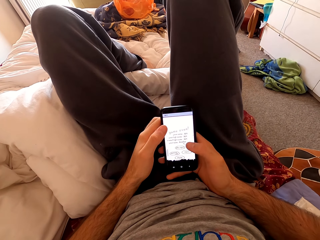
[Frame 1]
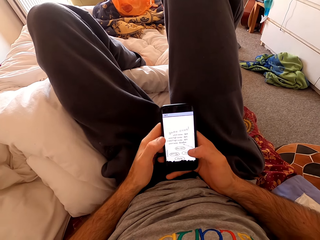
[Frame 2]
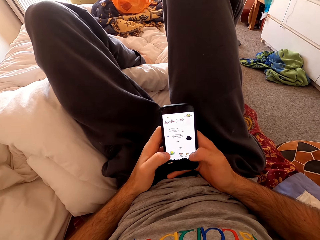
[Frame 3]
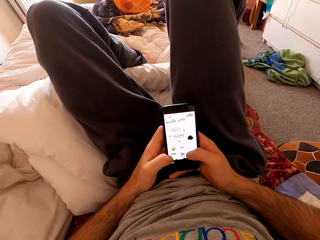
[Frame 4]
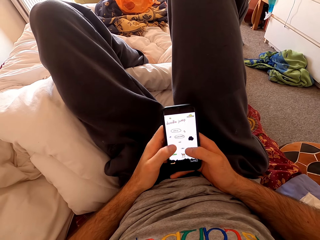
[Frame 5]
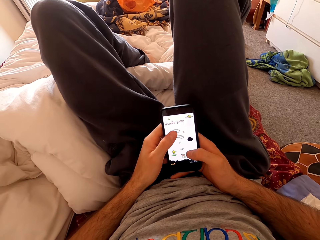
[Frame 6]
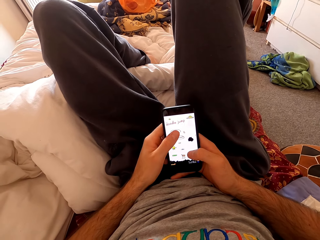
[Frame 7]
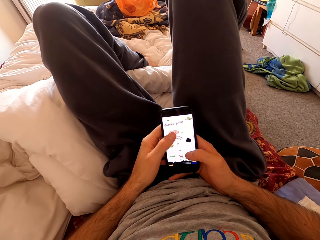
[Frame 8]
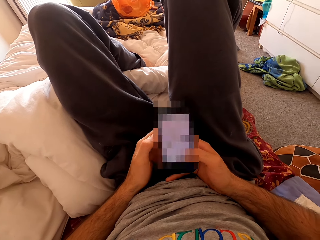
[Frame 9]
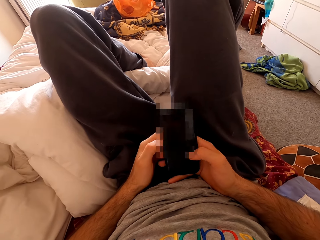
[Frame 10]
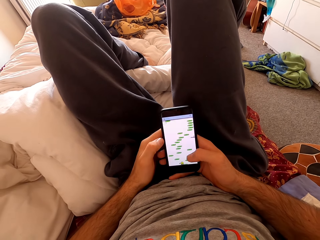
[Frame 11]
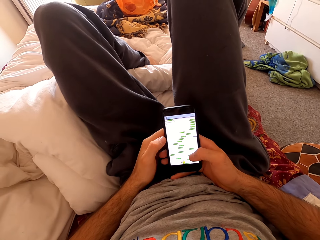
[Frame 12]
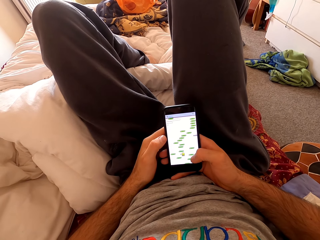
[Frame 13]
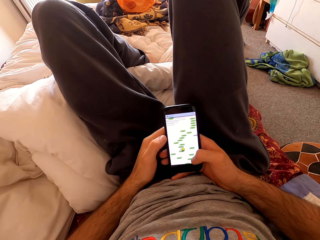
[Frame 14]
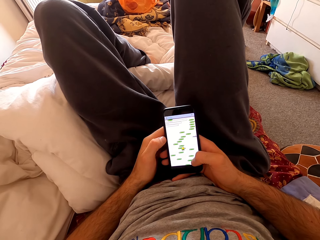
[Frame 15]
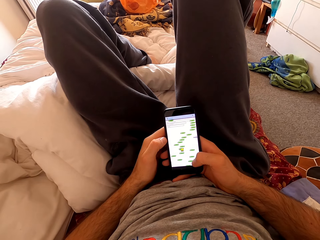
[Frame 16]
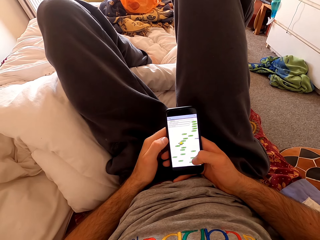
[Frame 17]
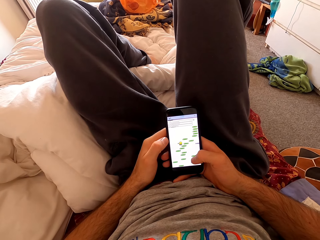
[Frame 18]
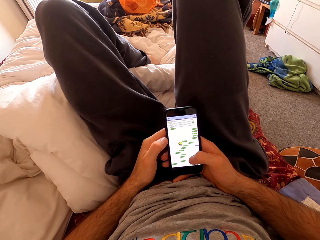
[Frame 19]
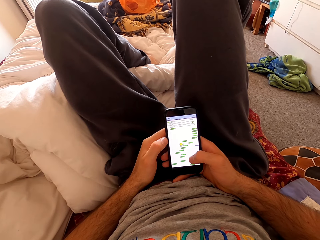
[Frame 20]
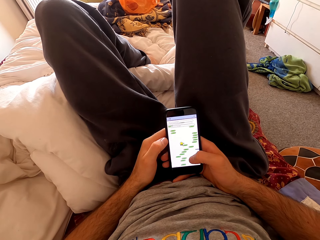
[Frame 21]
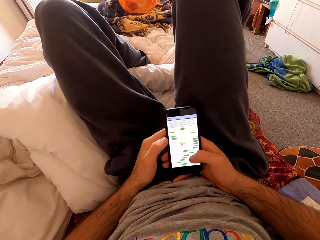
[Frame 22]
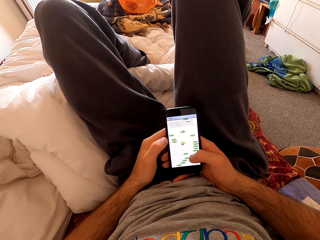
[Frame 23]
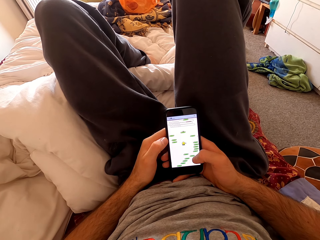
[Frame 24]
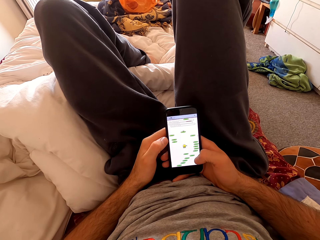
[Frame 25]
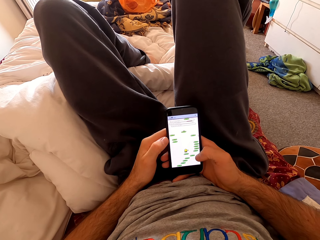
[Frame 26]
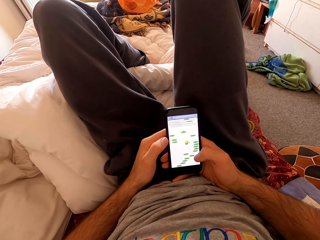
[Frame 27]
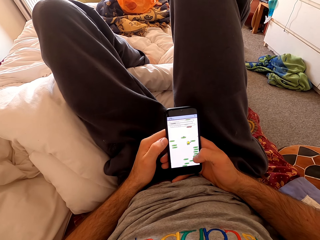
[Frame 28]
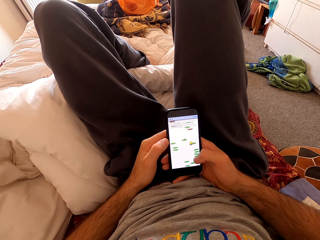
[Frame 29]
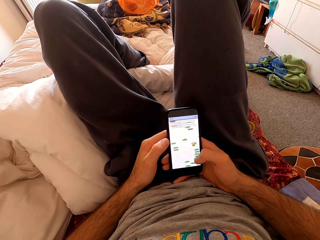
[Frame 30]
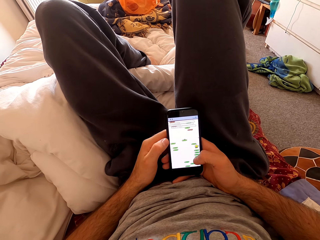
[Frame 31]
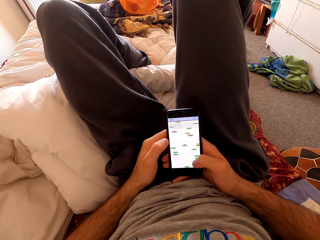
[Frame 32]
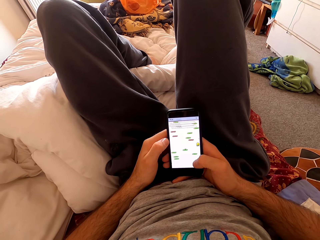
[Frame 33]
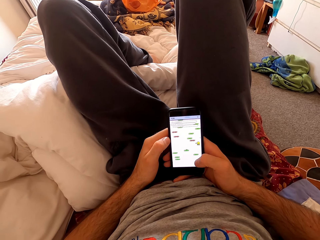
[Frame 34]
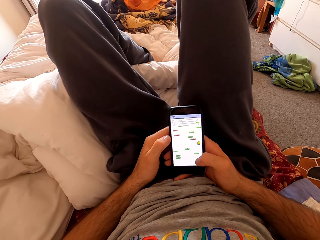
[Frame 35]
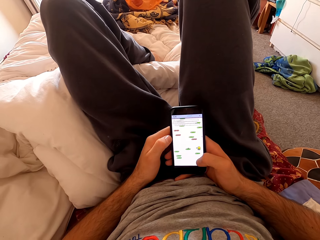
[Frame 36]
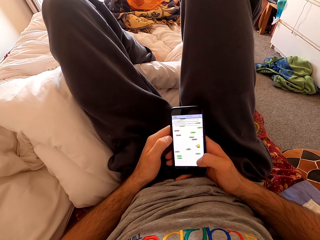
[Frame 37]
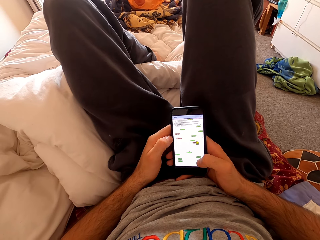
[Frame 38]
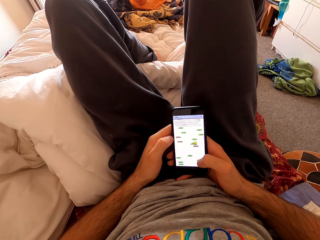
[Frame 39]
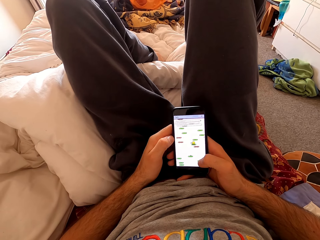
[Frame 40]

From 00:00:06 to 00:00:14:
The camera wearer dials through his phone. He plays a game on his phone.

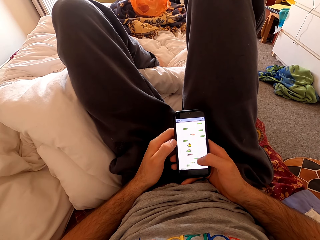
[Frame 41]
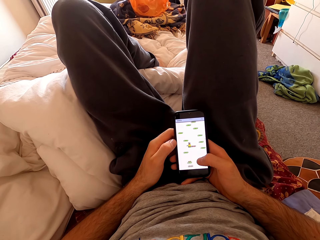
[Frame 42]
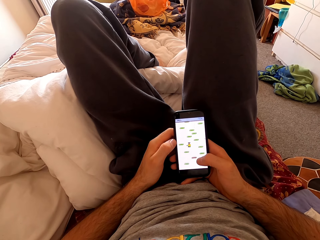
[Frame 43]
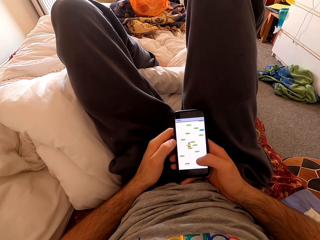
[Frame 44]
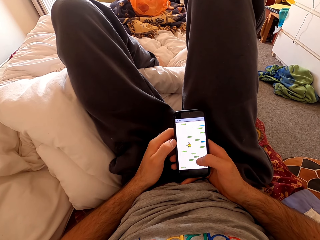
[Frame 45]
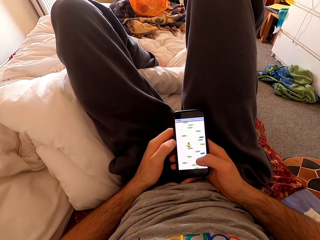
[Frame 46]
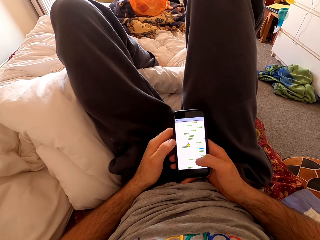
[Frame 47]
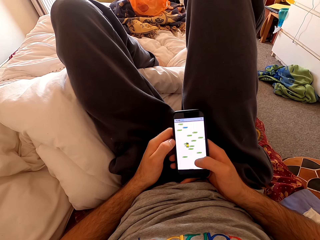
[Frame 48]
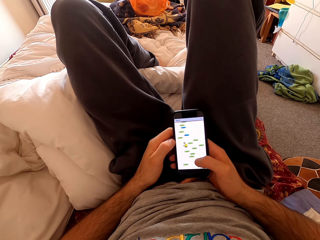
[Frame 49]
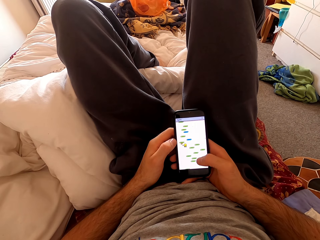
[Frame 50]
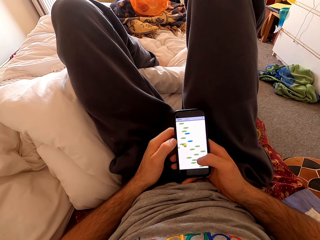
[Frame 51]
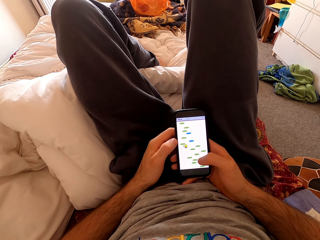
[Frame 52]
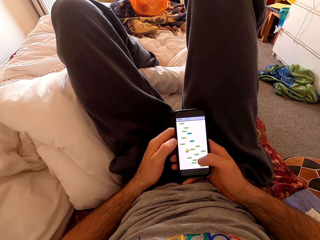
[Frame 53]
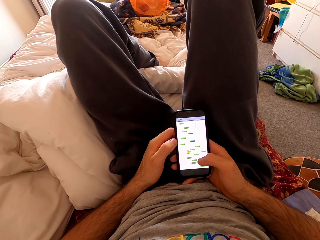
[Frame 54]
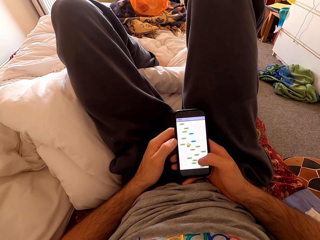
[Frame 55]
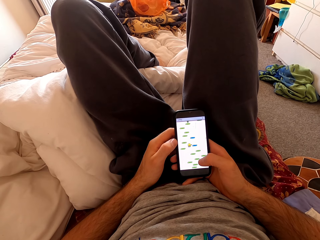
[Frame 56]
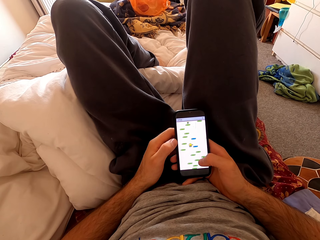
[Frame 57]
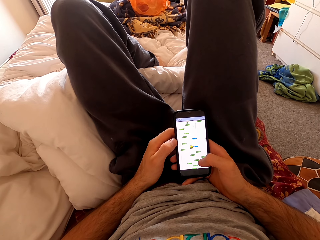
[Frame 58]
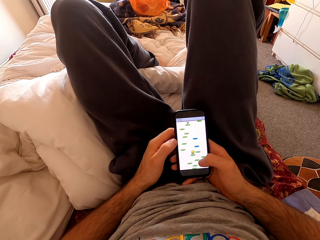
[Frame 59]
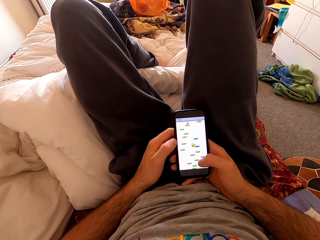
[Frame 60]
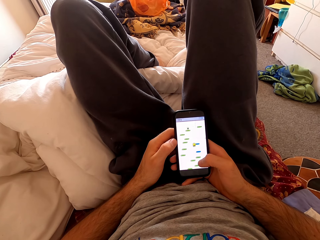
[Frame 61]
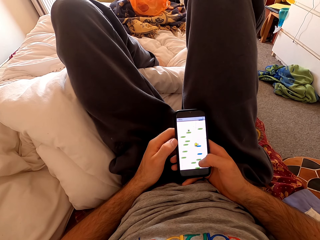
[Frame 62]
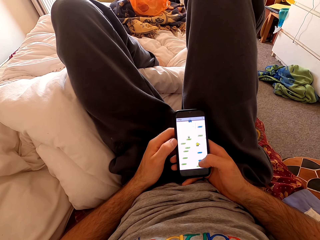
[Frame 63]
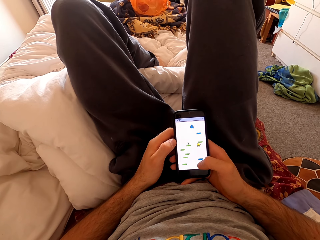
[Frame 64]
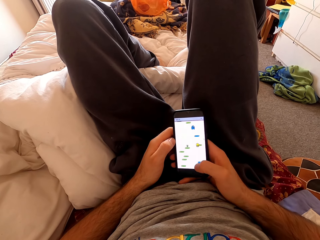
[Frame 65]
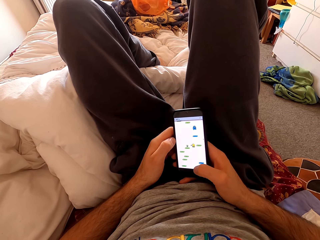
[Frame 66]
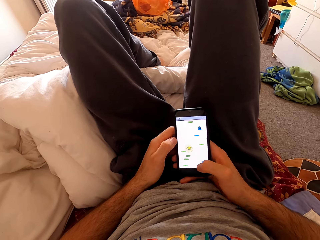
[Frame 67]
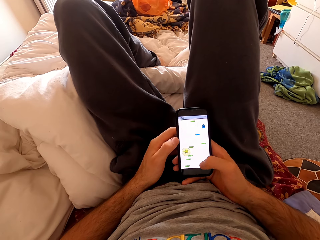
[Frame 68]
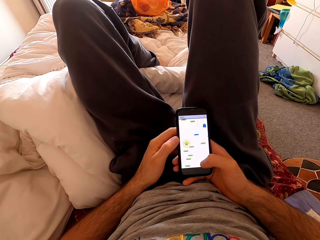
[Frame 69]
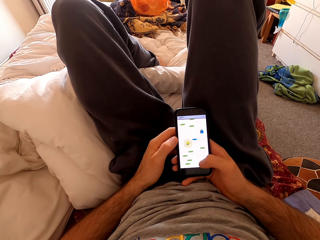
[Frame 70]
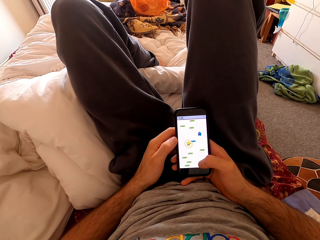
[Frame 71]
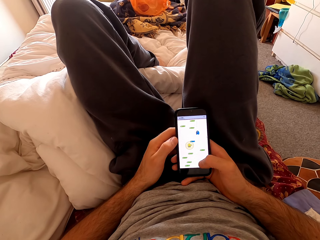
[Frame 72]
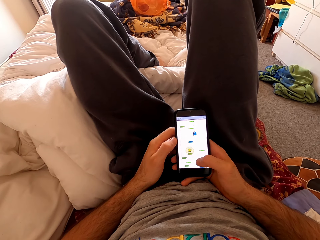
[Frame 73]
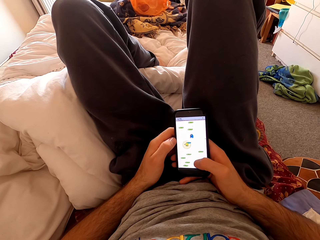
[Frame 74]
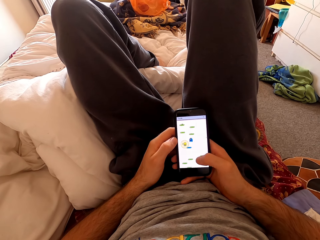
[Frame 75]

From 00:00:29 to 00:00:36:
The camera wearer moves his hand slightly.

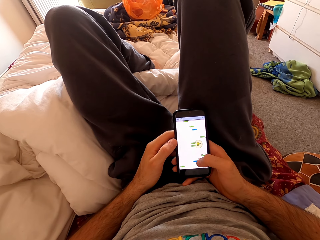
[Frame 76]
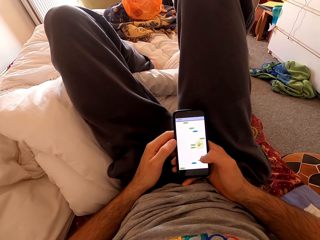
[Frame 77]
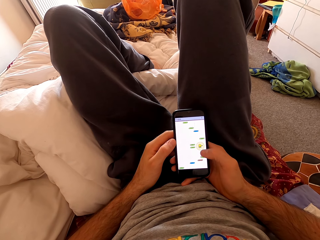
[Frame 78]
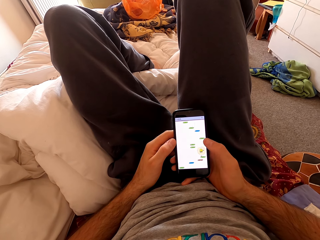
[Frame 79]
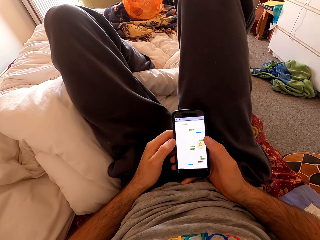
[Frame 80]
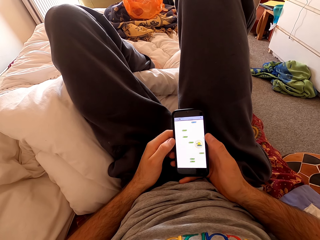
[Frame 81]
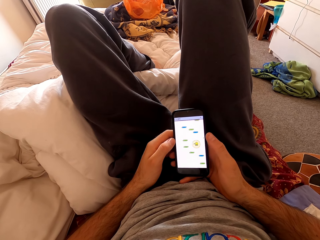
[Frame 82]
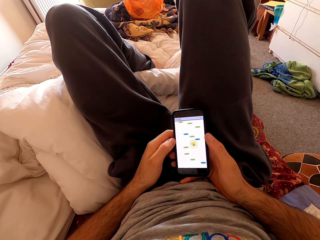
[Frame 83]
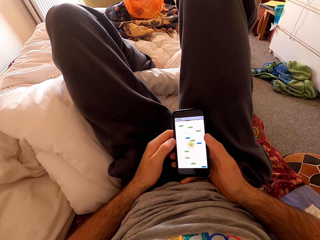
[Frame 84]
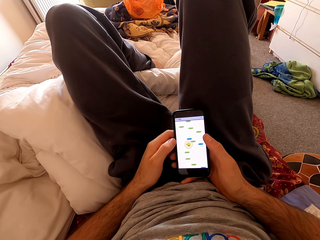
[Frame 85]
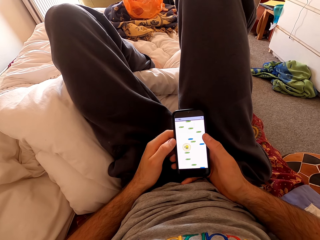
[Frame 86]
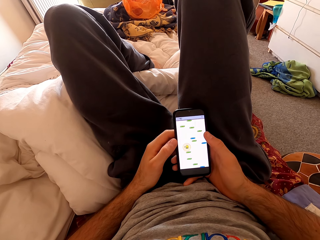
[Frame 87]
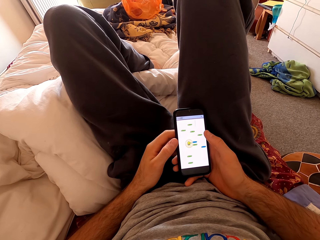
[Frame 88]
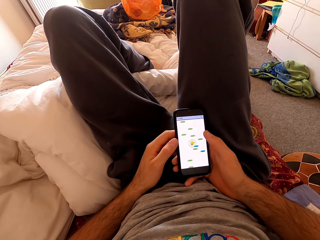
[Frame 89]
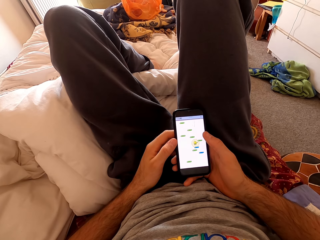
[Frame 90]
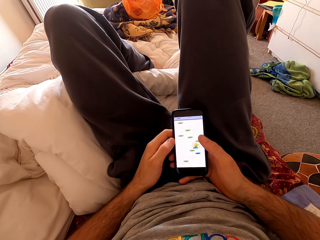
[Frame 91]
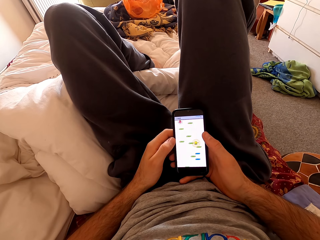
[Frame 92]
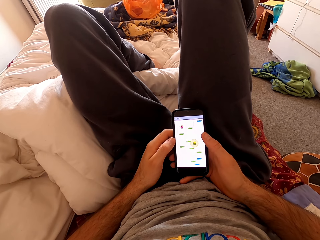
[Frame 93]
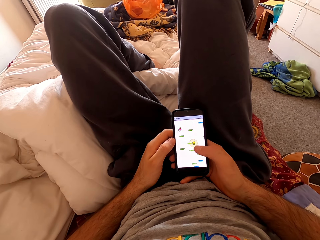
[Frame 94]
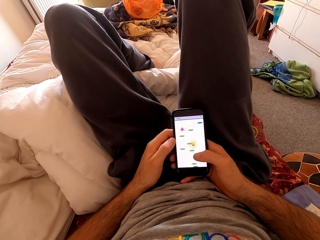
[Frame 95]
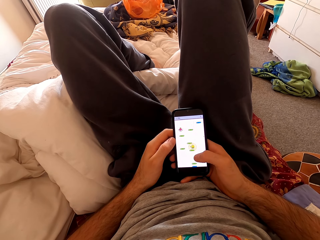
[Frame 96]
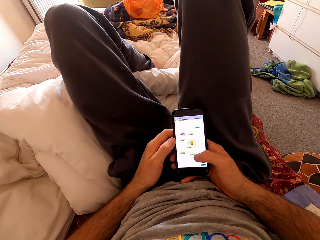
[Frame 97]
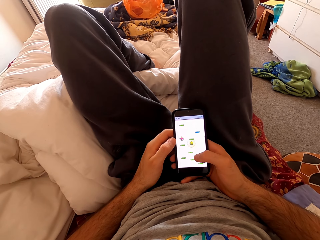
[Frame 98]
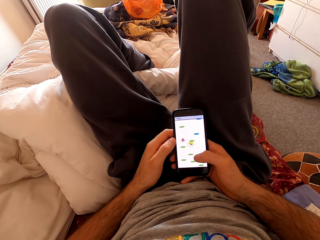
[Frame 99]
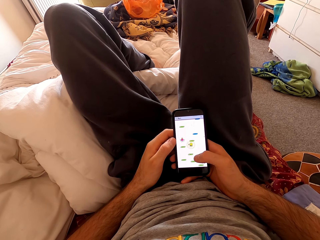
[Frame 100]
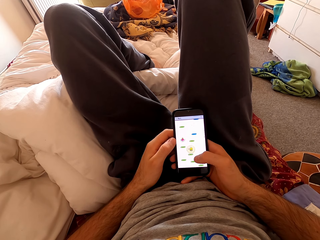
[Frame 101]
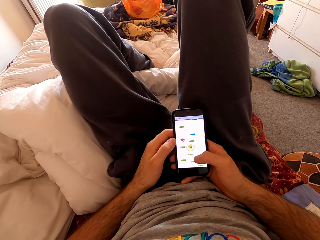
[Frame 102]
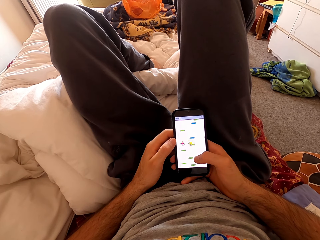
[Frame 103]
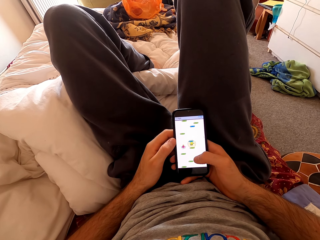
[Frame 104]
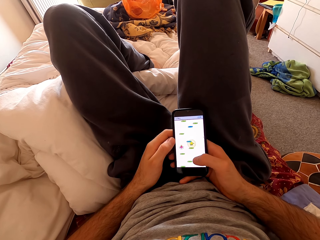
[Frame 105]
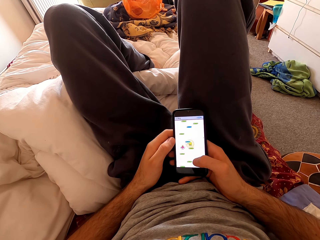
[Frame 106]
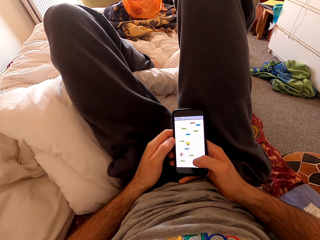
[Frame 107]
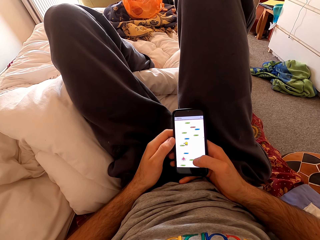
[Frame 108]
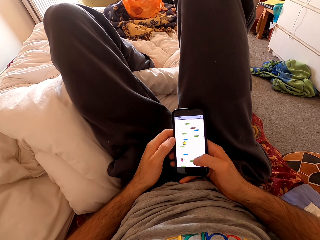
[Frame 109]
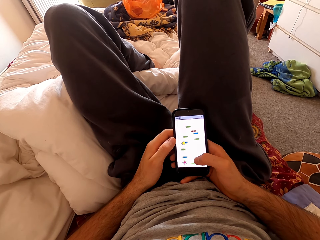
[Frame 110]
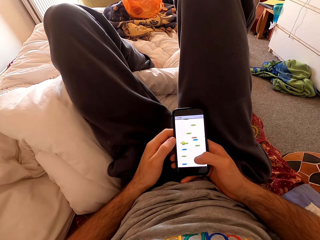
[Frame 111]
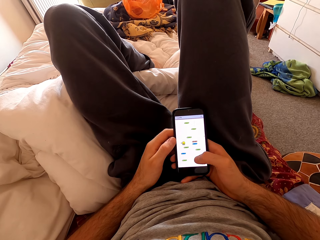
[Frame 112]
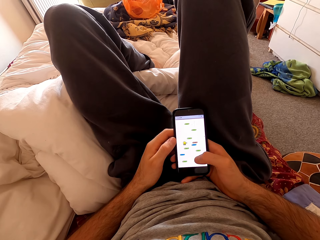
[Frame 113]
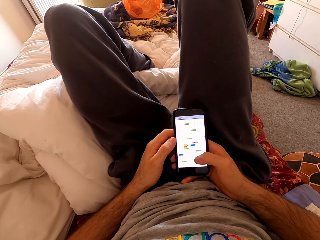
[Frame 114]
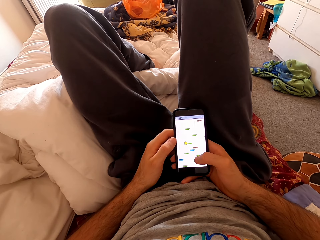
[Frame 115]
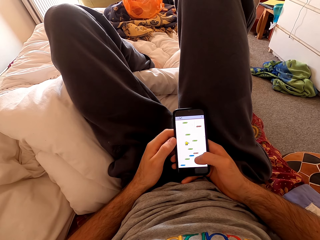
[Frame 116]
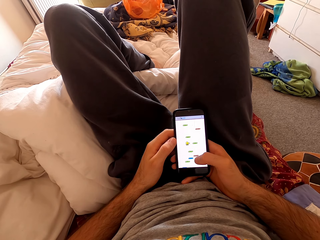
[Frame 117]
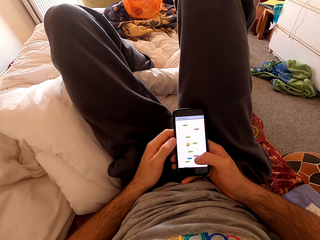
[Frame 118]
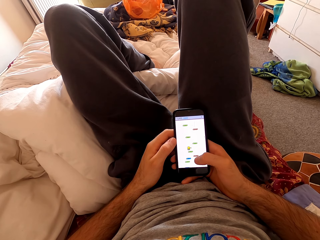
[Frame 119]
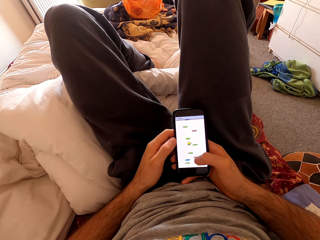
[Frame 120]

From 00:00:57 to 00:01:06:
The camera wearer moves his hand from the screen. He taps on the screen.
